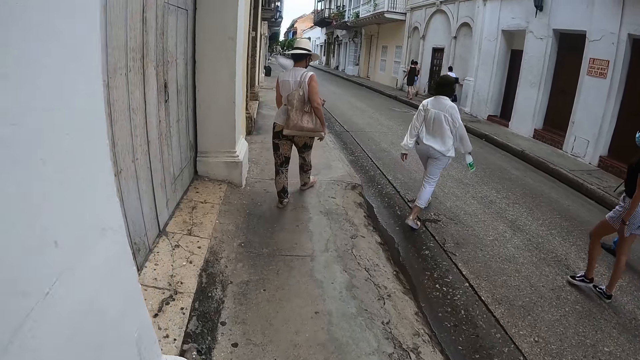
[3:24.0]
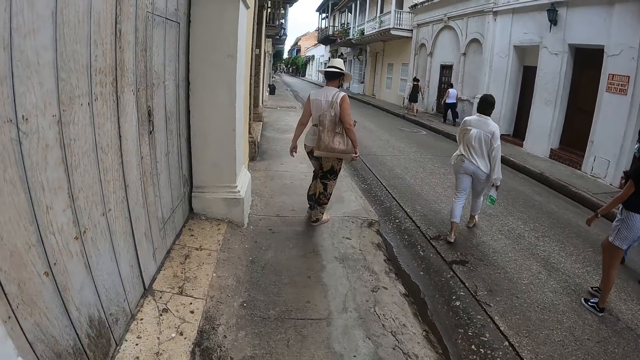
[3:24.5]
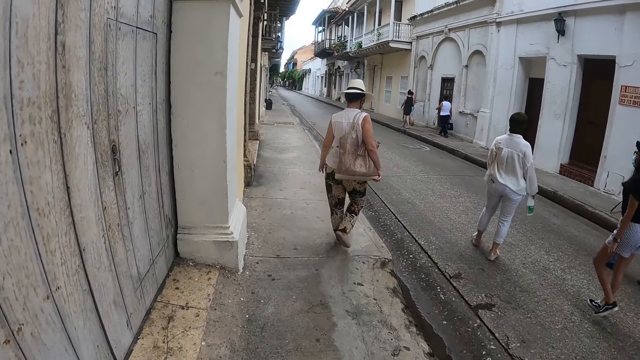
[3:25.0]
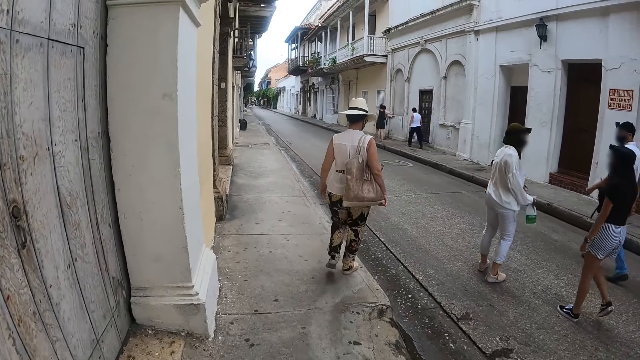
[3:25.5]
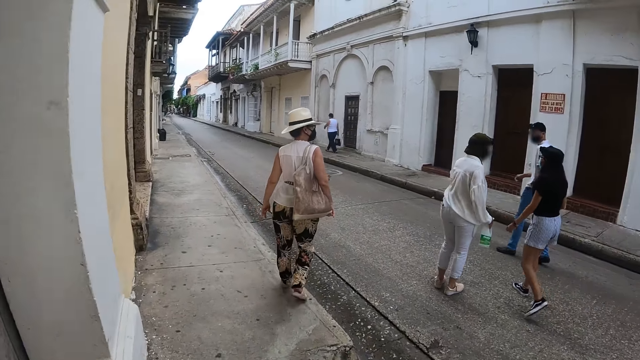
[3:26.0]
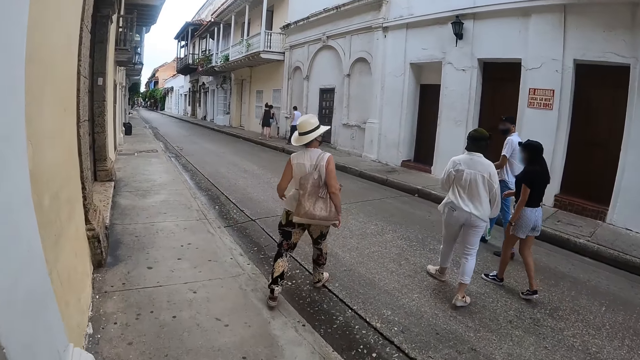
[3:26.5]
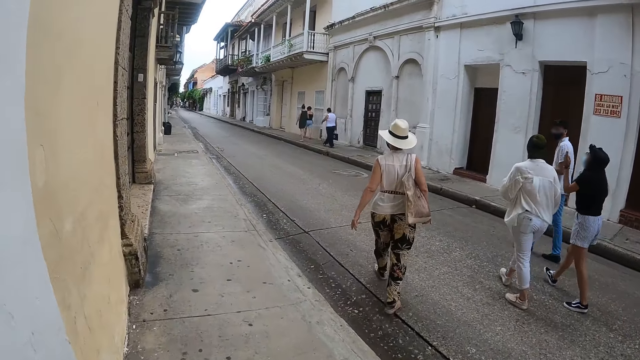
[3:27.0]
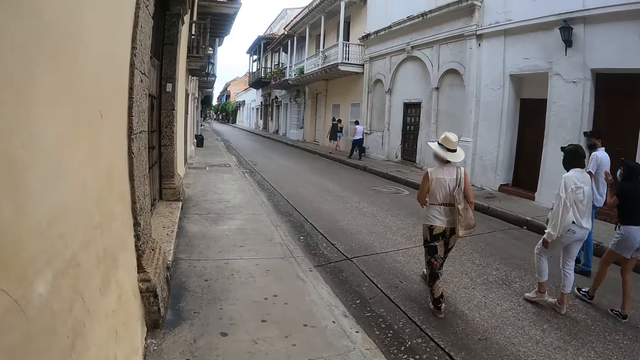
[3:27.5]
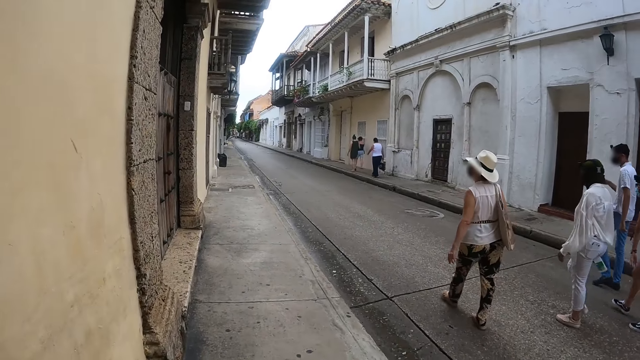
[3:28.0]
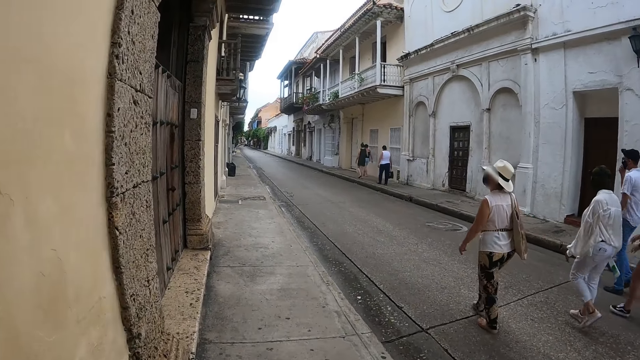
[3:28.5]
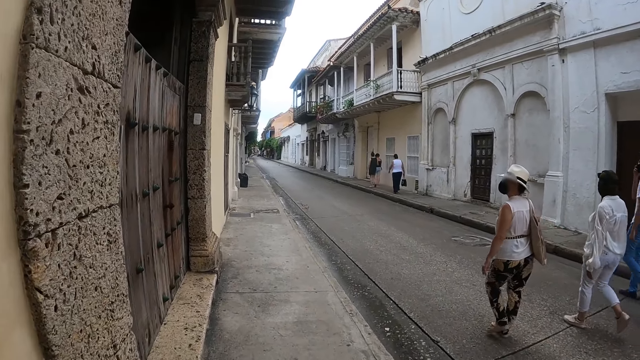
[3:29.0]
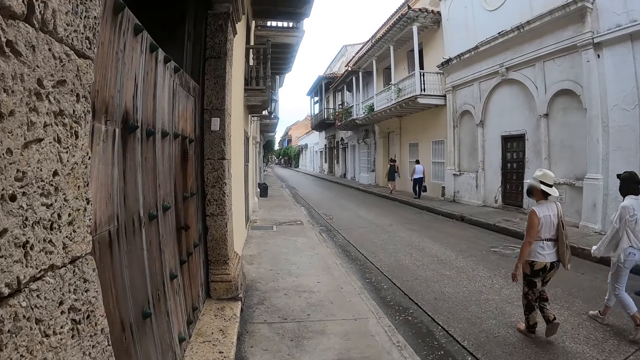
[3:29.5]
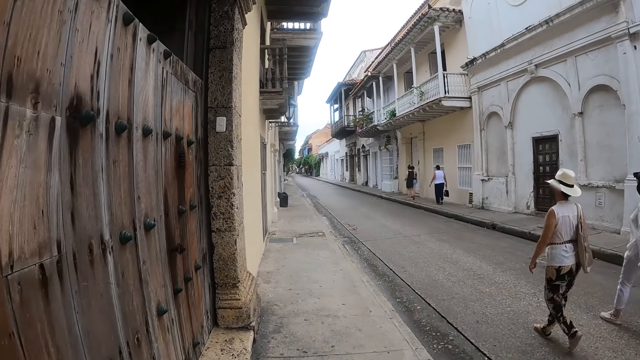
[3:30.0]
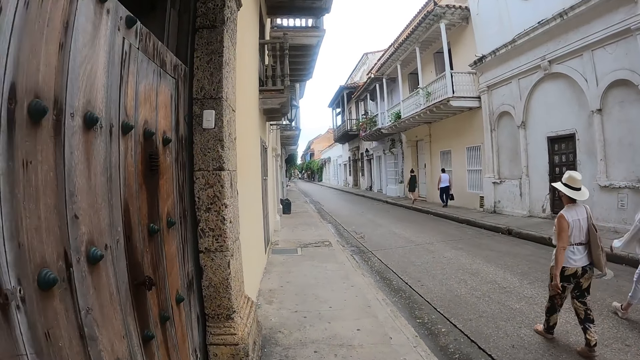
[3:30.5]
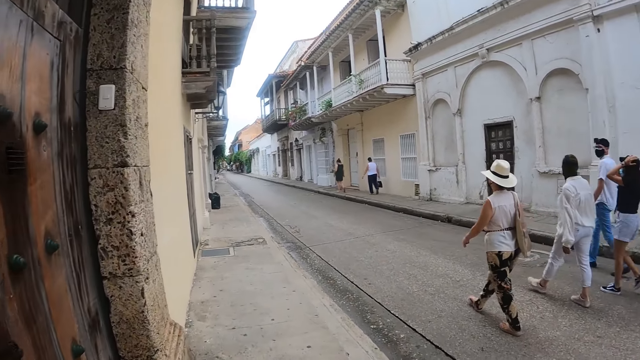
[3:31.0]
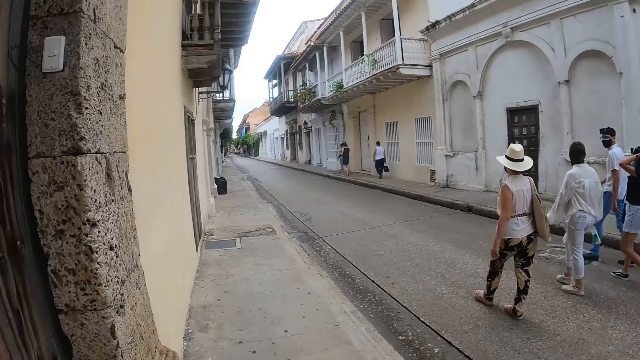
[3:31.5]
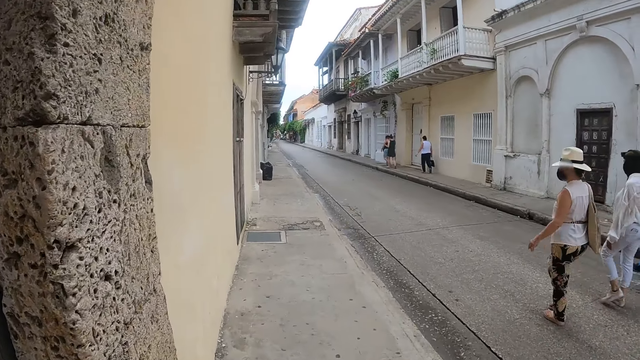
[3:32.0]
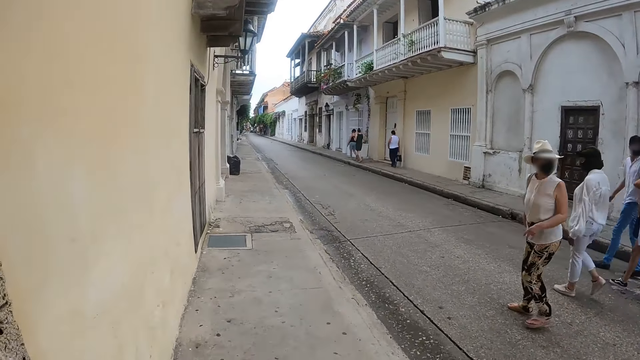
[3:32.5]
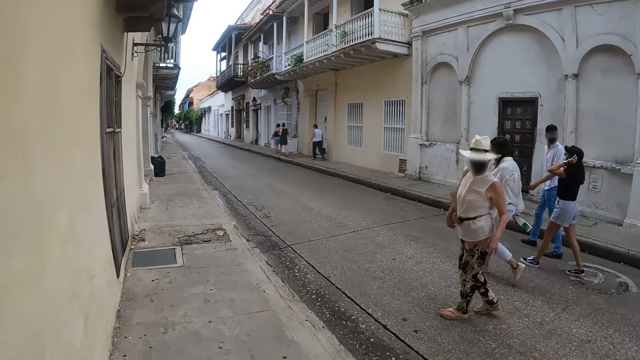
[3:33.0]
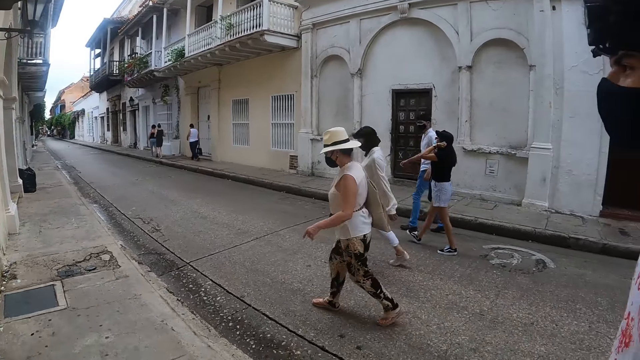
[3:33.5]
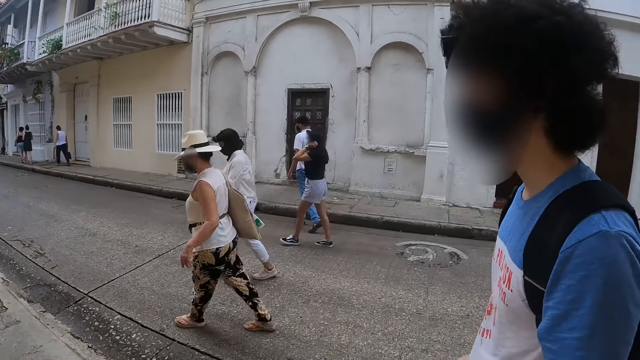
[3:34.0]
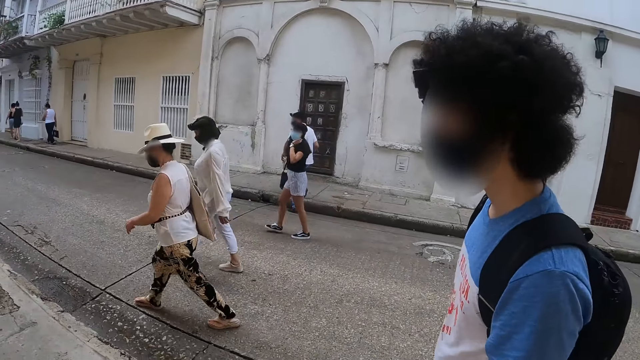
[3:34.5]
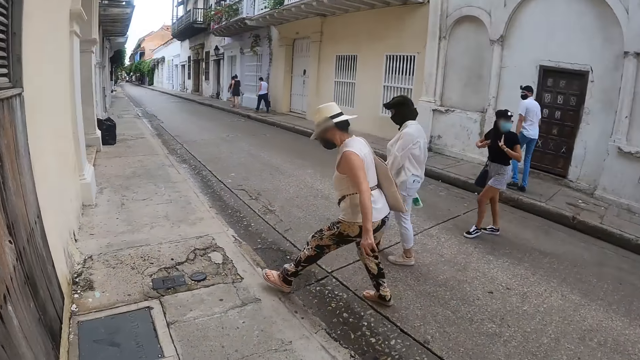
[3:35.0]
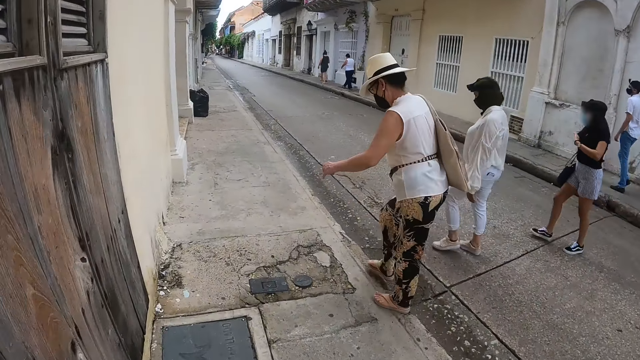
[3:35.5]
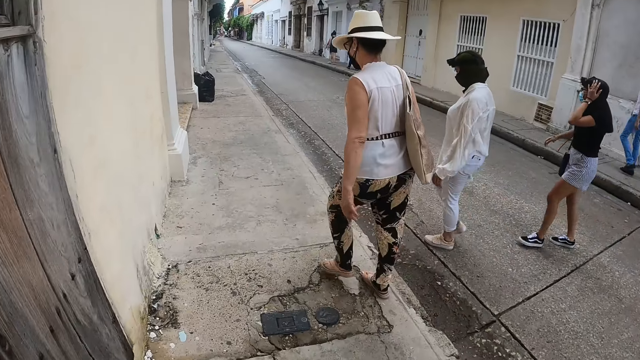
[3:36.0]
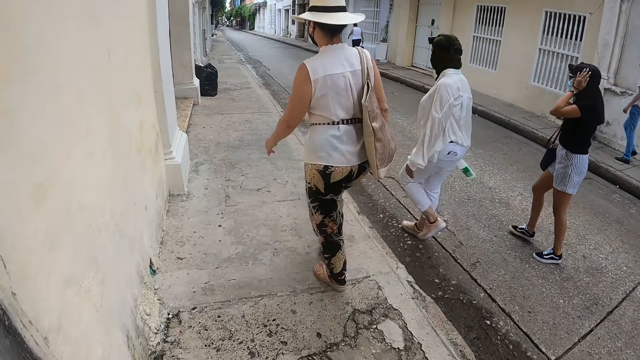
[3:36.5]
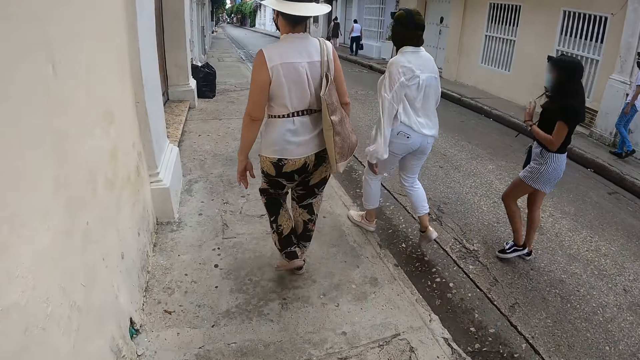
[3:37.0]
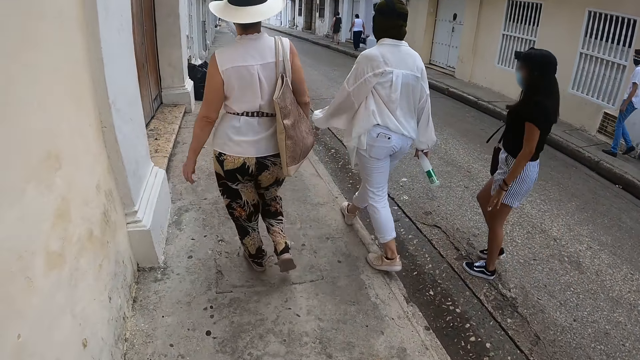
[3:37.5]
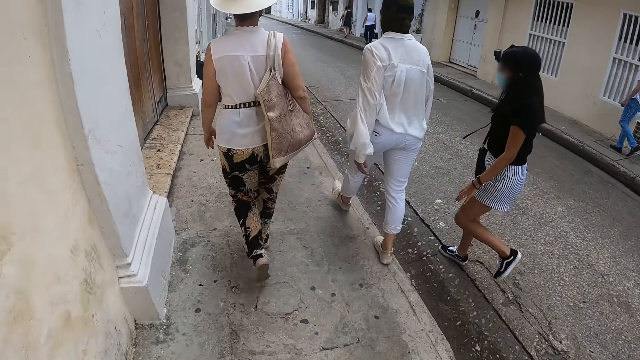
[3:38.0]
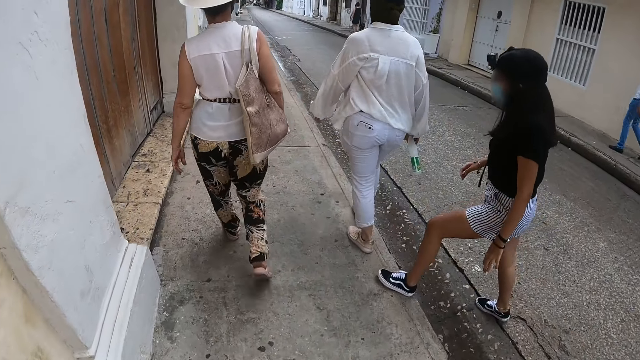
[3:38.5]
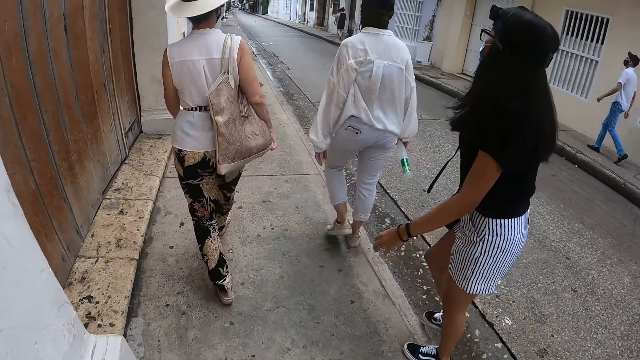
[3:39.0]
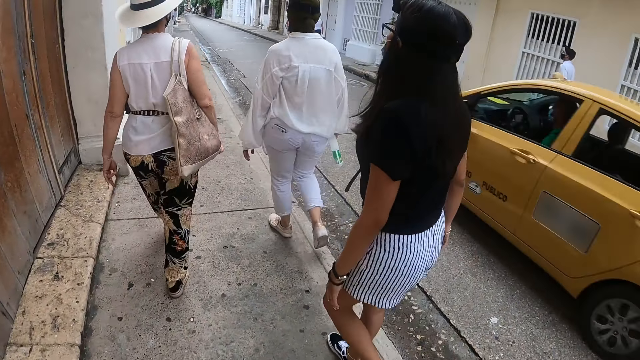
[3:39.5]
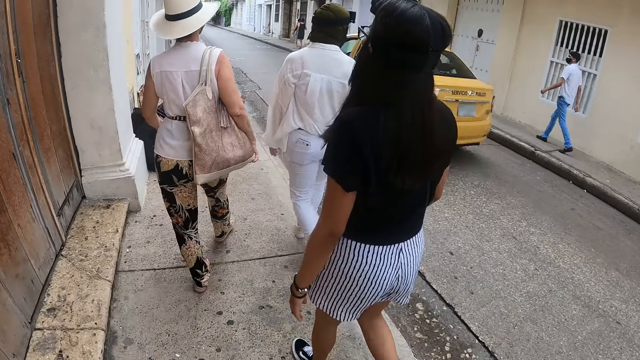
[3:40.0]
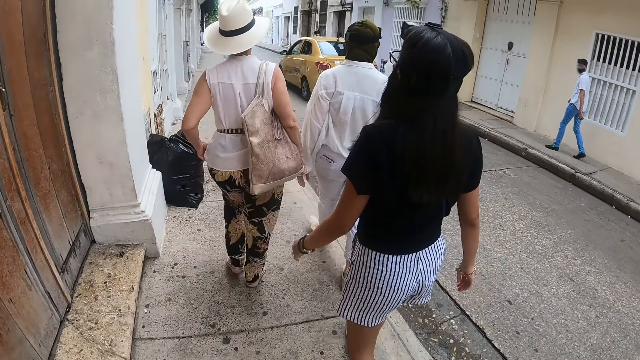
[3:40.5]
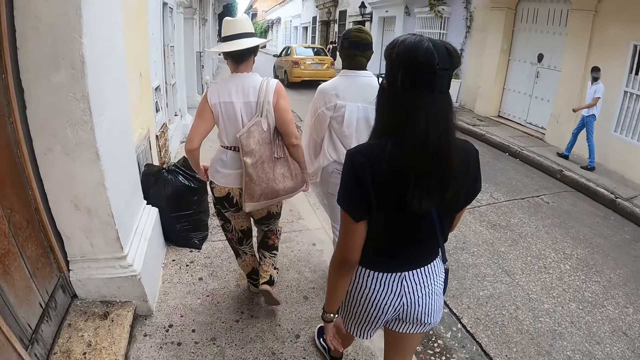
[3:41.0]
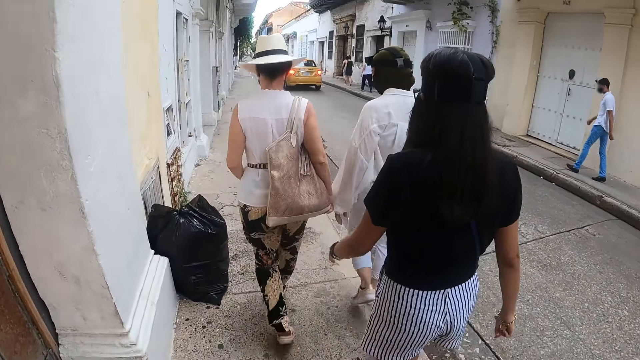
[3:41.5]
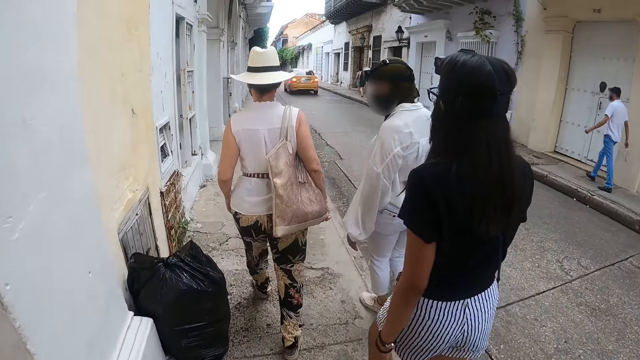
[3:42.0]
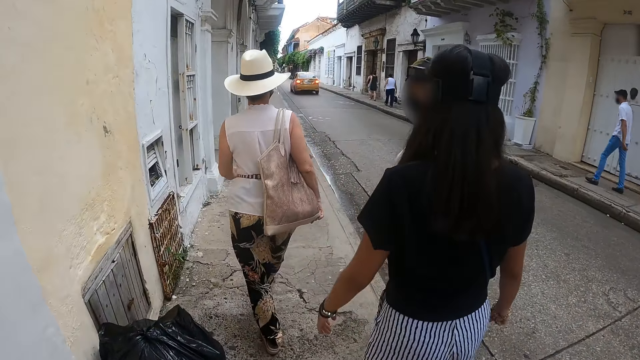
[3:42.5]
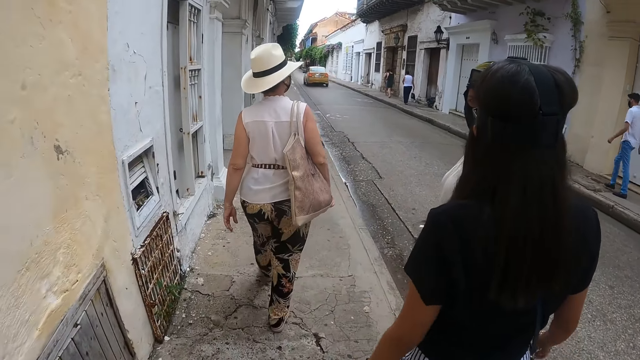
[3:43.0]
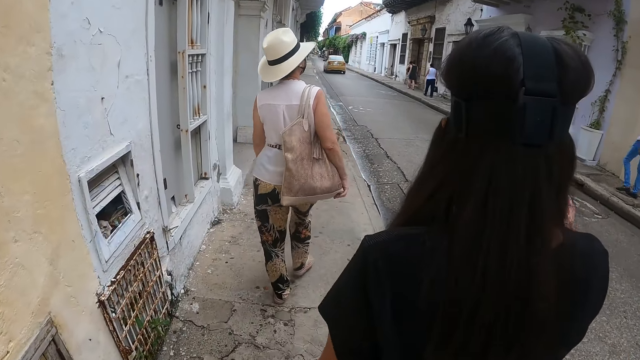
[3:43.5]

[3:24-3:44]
The camera wearer crosses the road. They walk in a street. They cross the road. They walk in a street.
